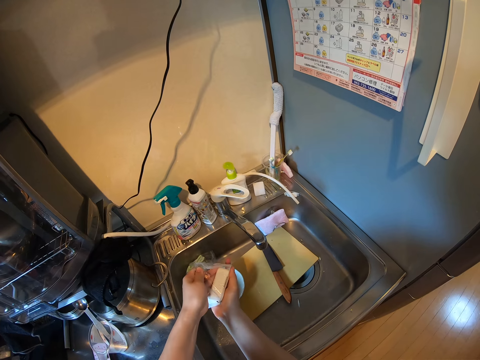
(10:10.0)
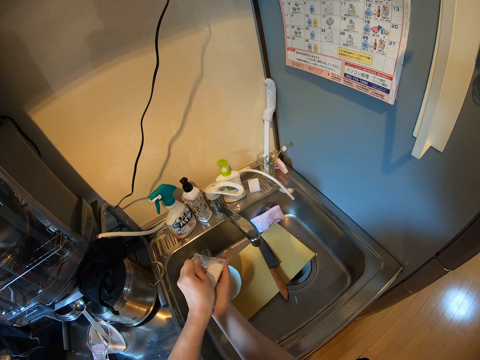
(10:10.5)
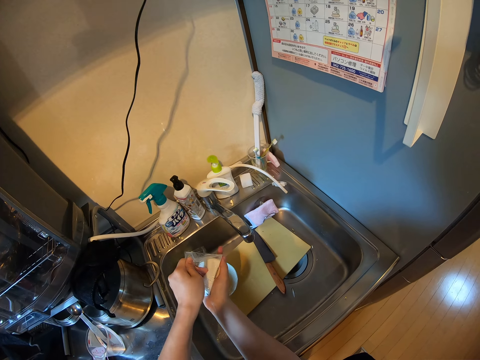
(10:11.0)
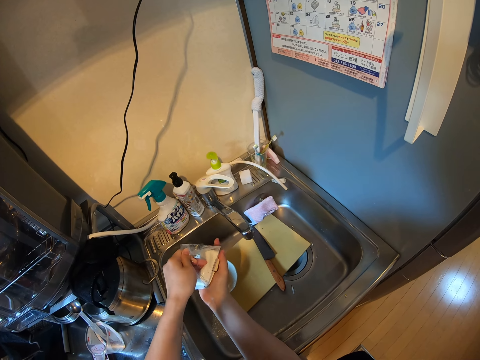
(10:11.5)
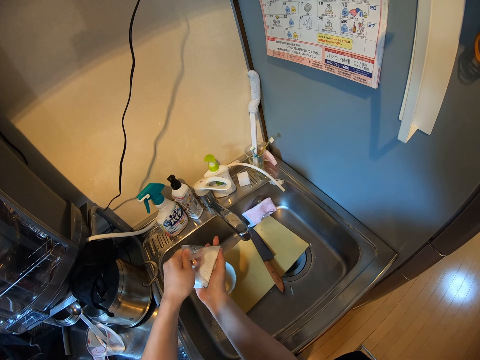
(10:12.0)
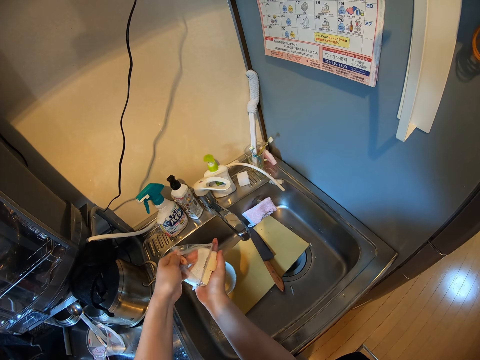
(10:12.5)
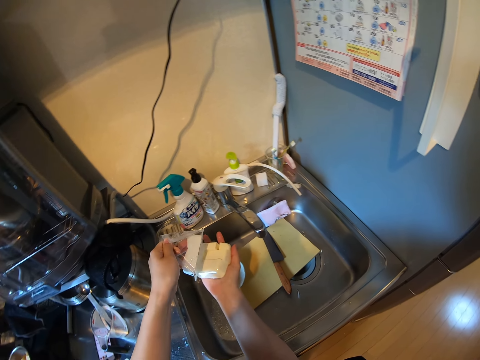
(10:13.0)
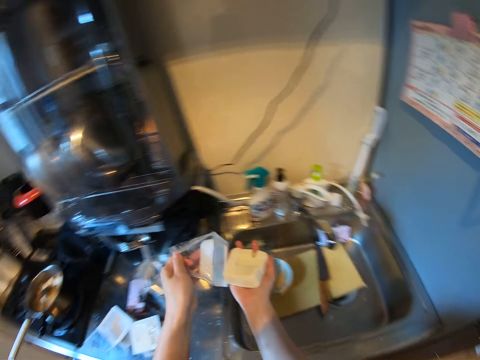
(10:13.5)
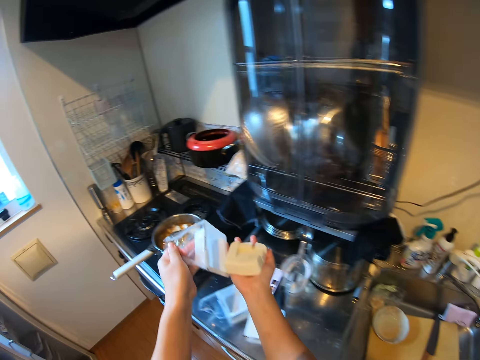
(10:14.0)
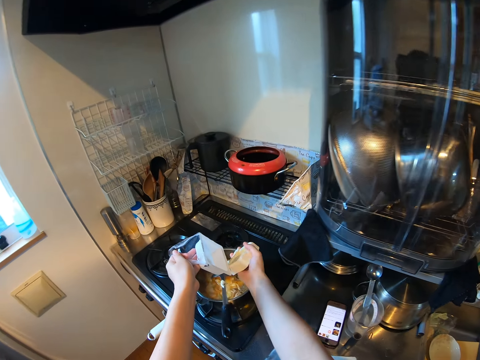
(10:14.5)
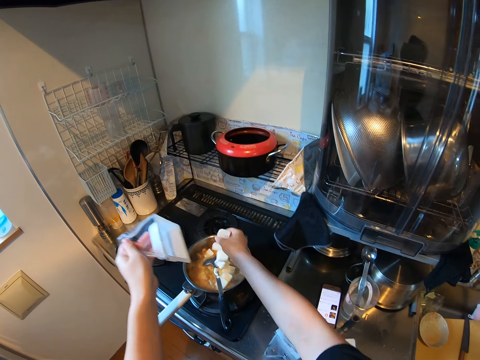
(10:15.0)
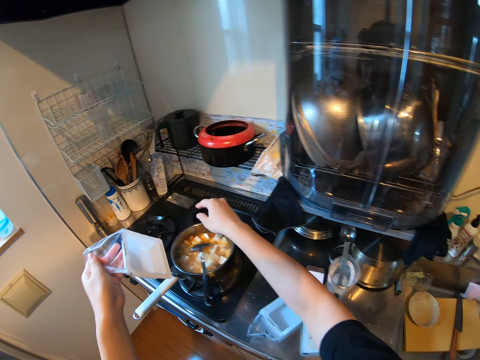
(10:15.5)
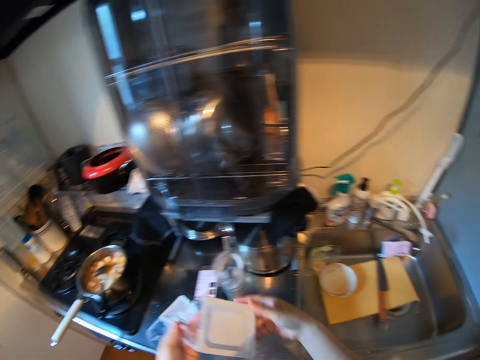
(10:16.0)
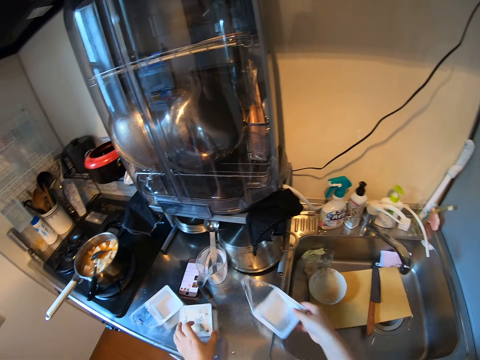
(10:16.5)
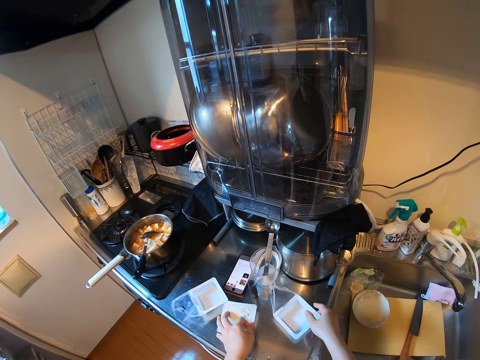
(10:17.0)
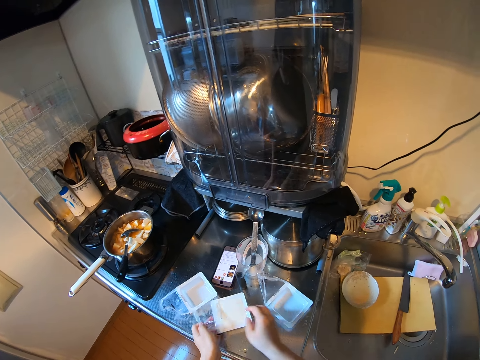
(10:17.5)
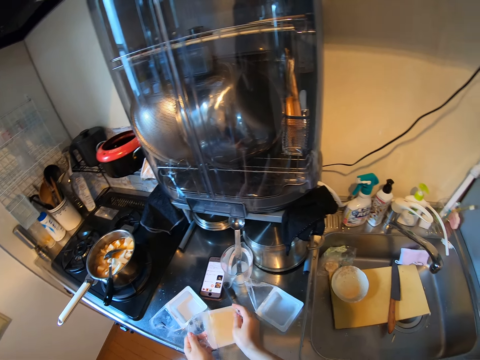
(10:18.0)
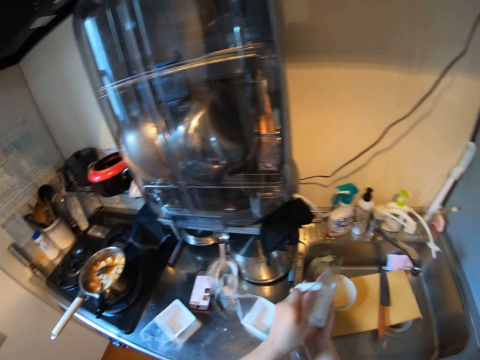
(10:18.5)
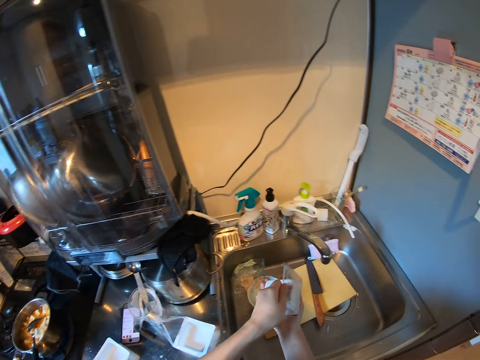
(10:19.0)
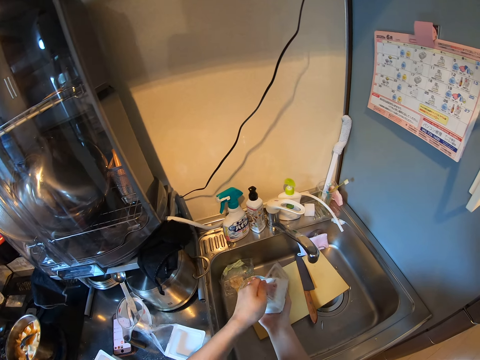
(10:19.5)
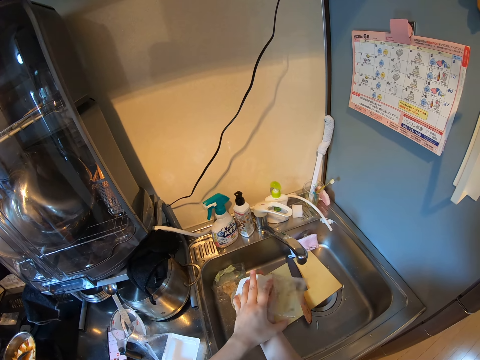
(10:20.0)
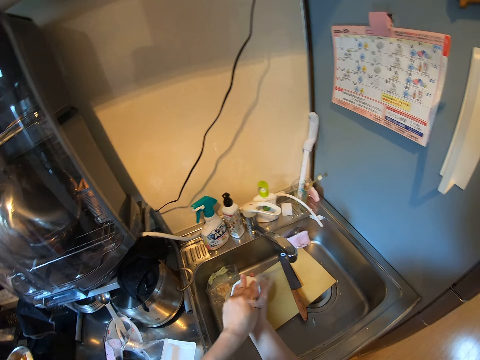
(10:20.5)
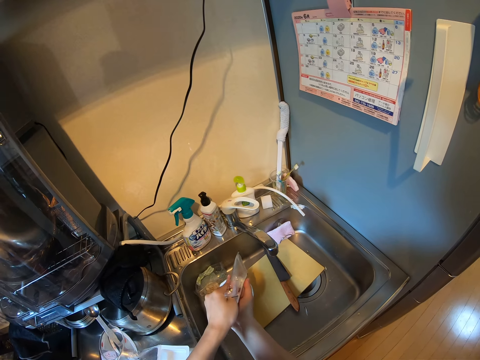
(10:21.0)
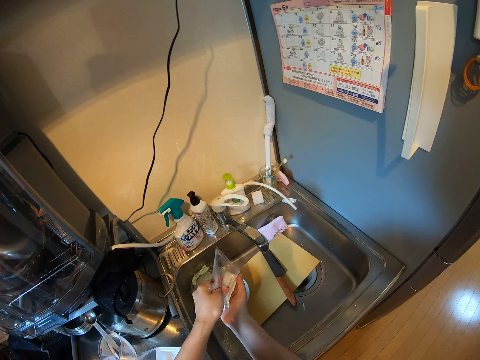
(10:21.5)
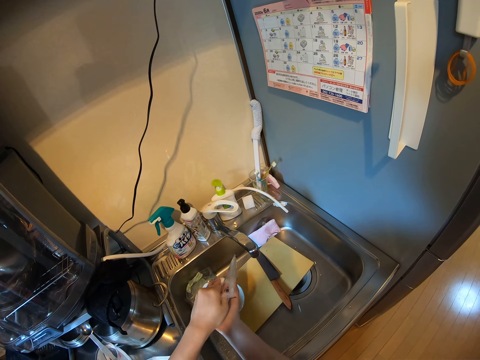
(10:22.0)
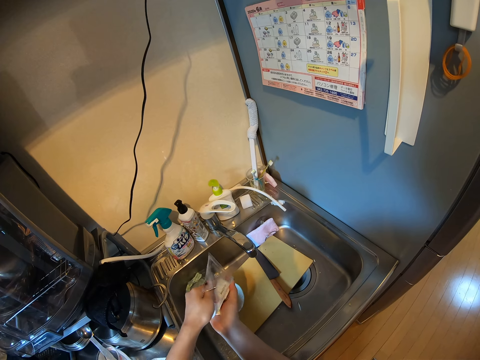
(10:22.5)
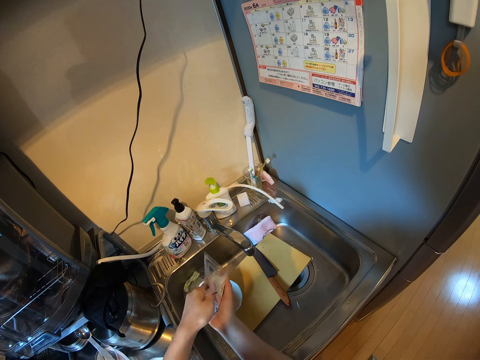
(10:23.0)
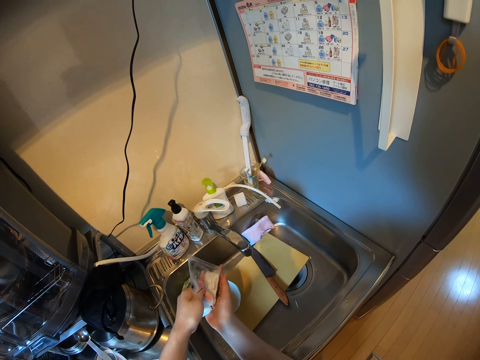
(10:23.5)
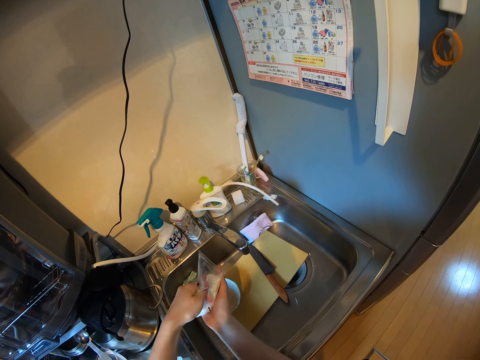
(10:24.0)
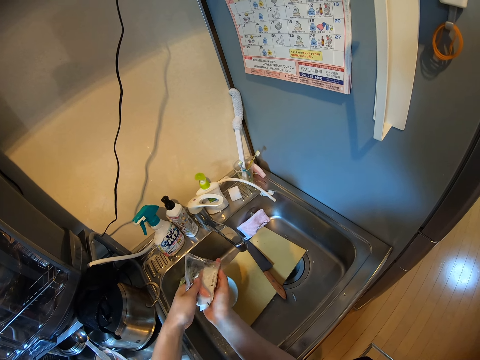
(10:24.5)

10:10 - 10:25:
The camera wearer removes the butter or cheese from the container. They drop the butter in the pan. They drop the container on the kitchen worktop. They pick up a container from the kitchen worktop. They pour the cheese in the hand. They drain water from the container.

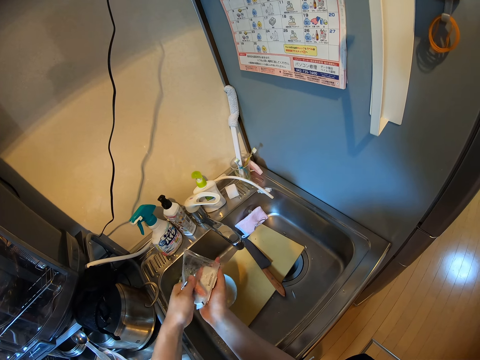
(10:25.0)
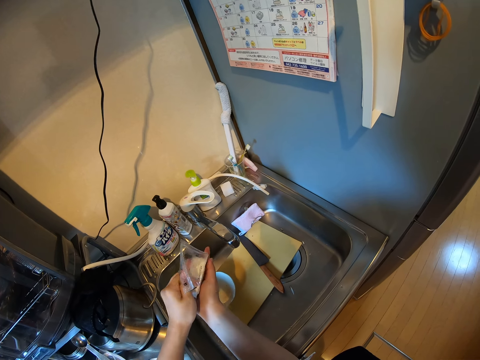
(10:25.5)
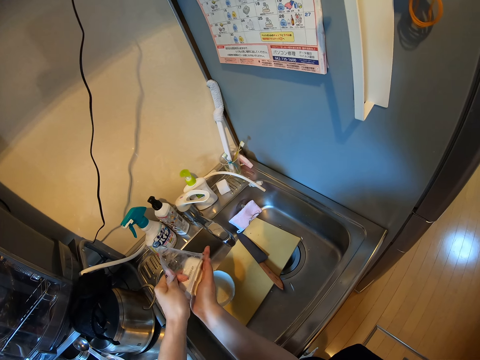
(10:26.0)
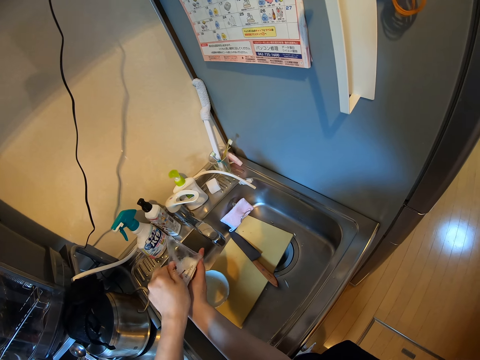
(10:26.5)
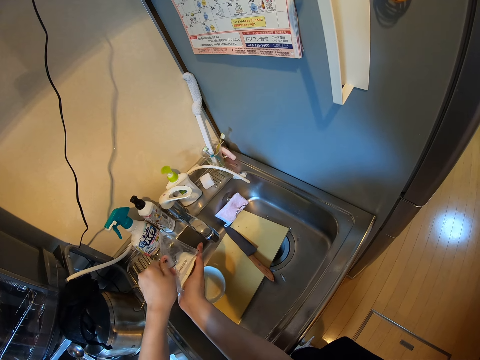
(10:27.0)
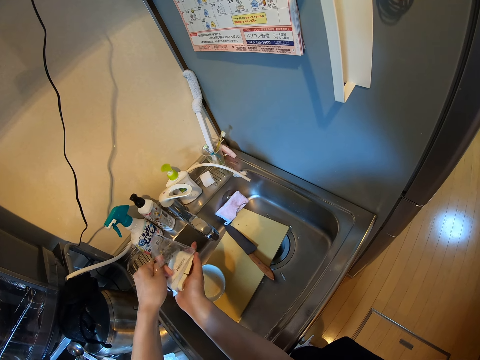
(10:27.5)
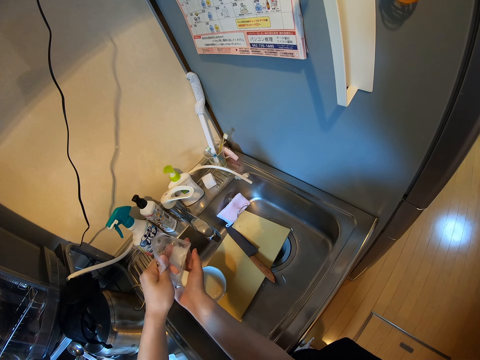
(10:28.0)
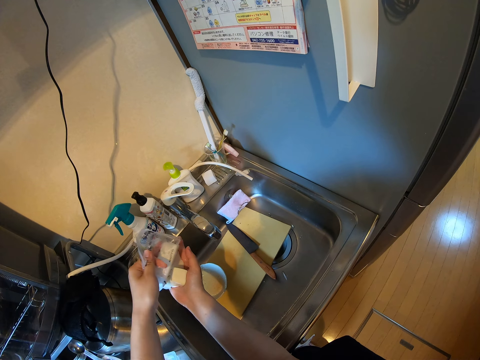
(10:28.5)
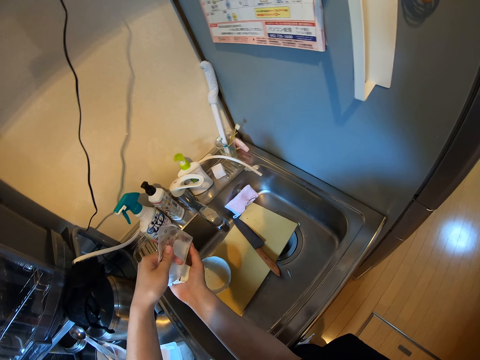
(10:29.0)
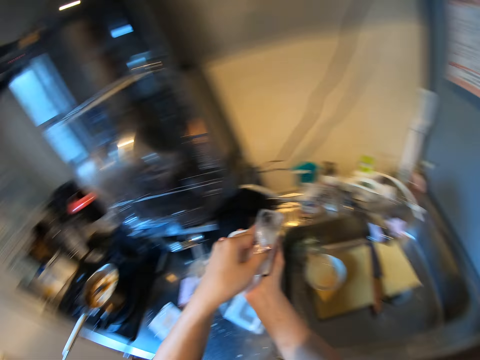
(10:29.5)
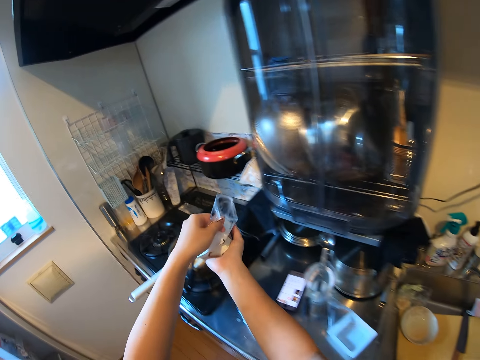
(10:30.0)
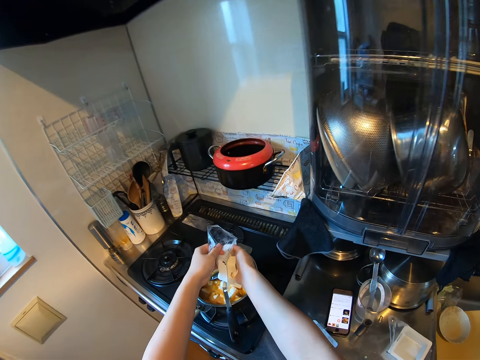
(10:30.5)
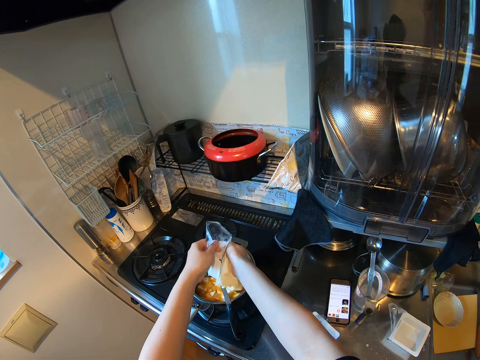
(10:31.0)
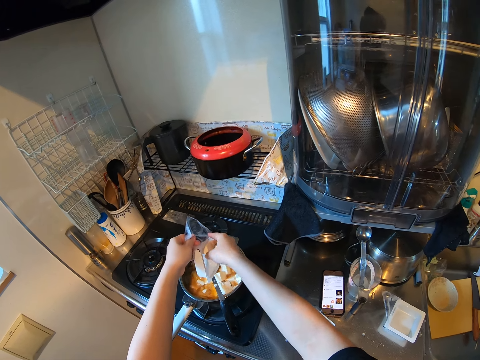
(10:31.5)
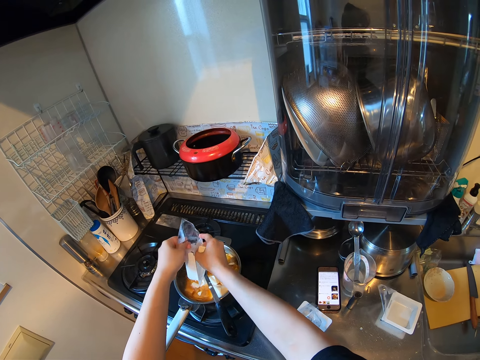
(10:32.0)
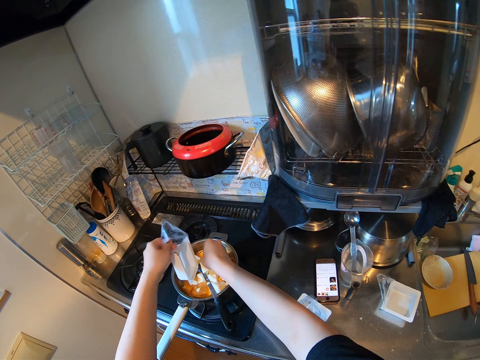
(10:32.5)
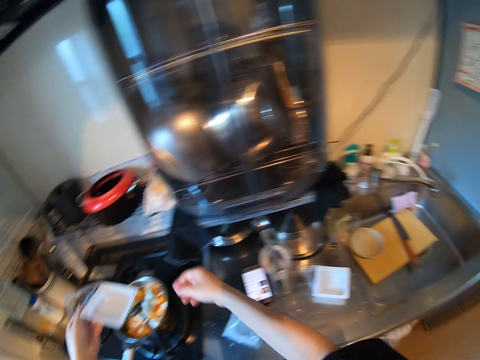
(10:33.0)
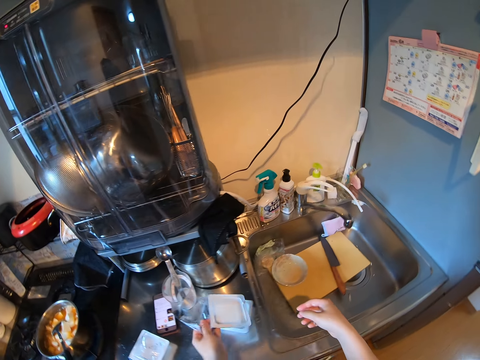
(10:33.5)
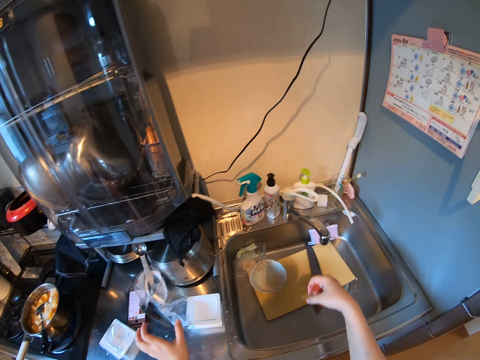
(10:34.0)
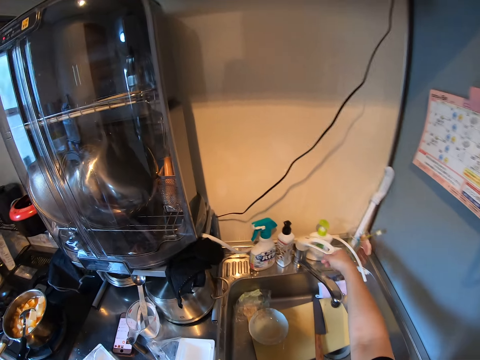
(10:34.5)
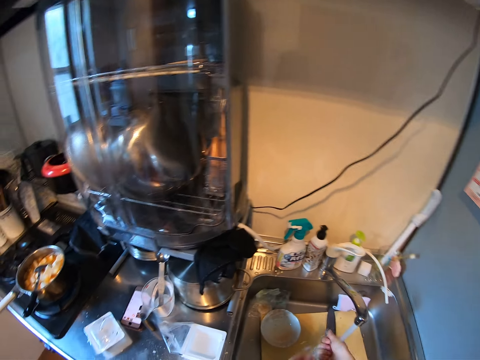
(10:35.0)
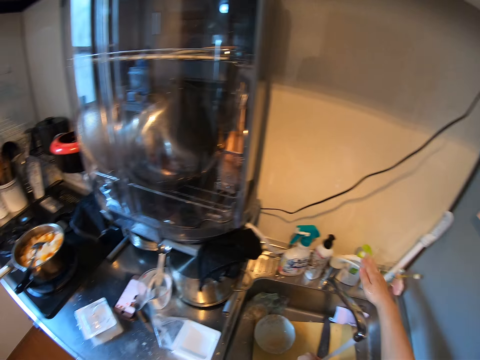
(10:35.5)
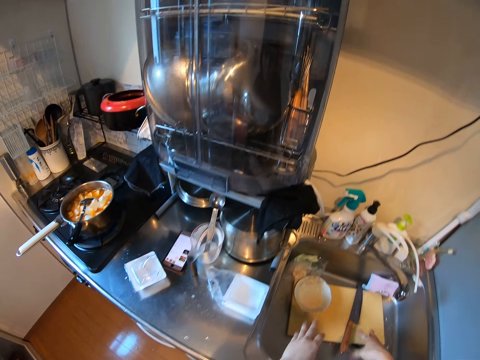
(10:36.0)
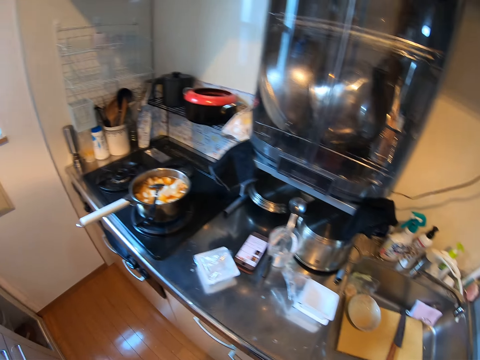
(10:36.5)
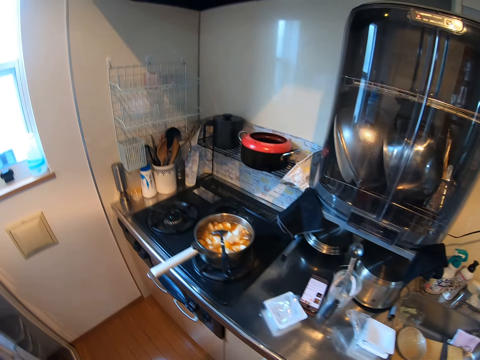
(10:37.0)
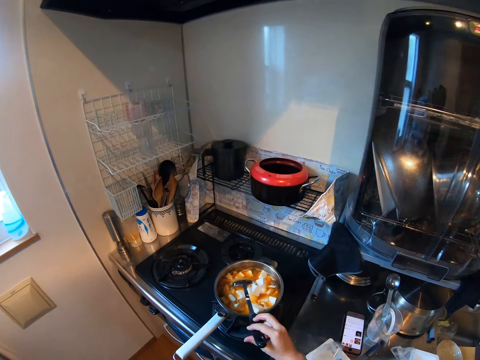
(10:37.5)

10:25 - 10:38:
The camera wearer removes the butter from the container. She drops the butter in the pan. She drops the container on another container. She turns on the tap. She rinses her hands with water. She turns off the tap.
